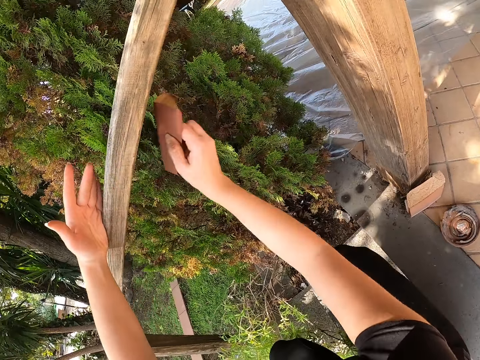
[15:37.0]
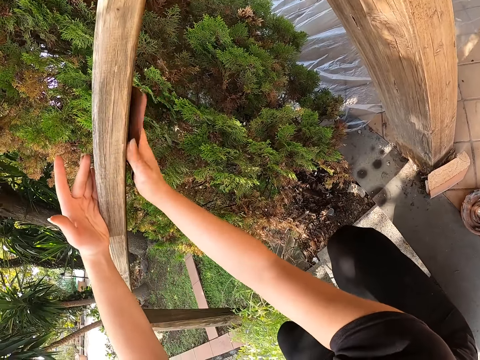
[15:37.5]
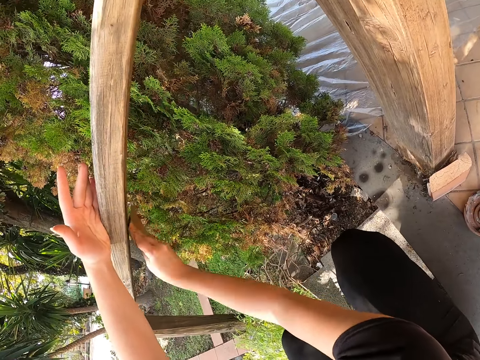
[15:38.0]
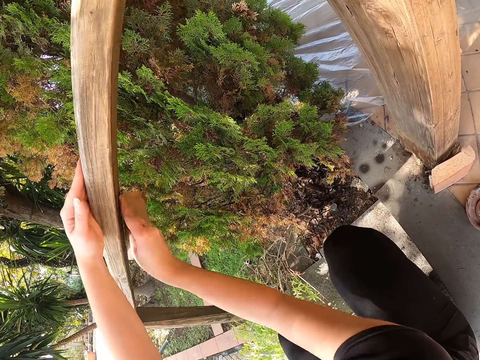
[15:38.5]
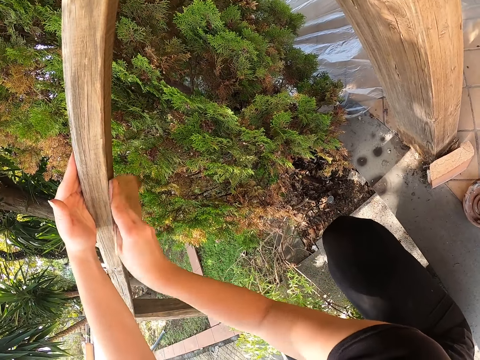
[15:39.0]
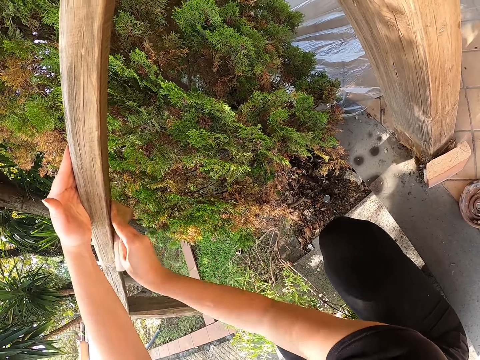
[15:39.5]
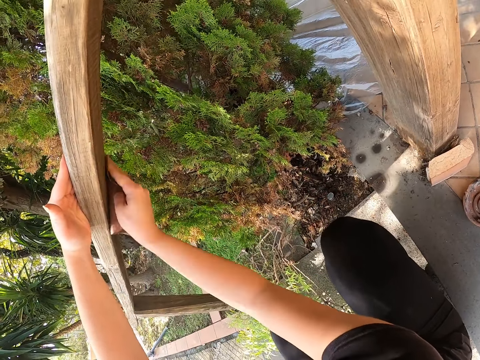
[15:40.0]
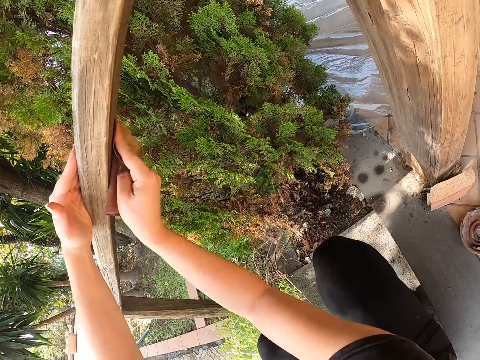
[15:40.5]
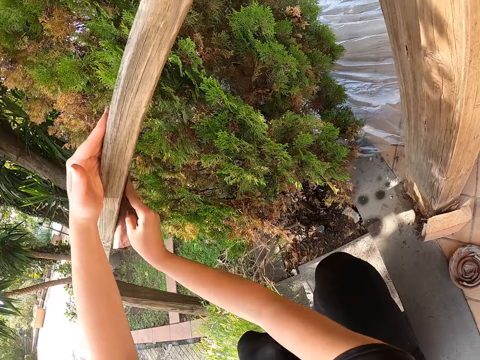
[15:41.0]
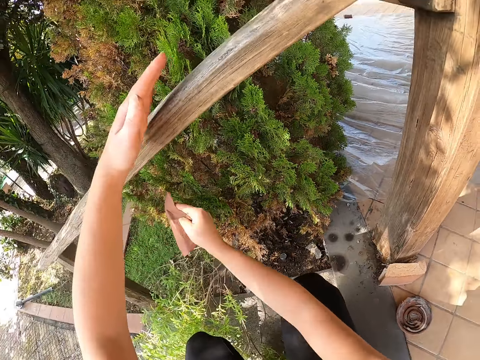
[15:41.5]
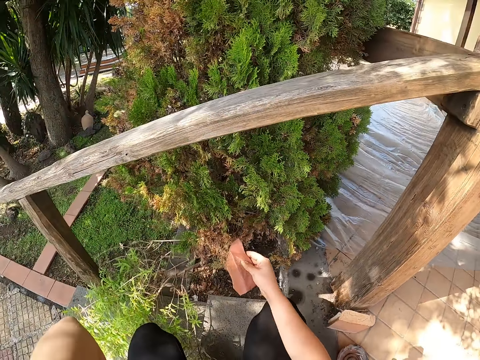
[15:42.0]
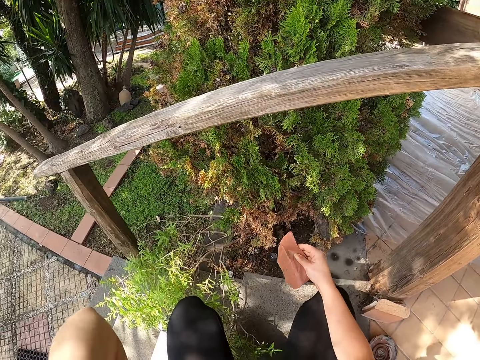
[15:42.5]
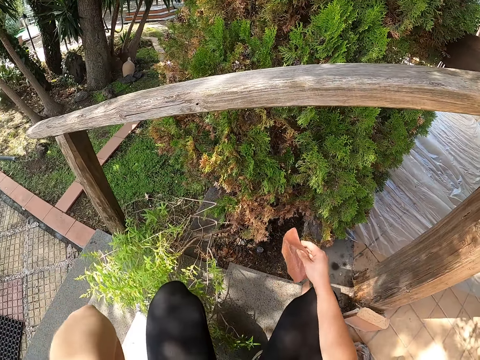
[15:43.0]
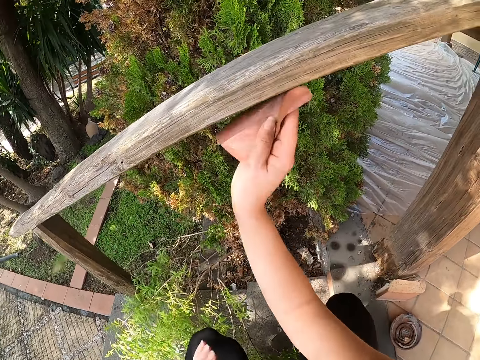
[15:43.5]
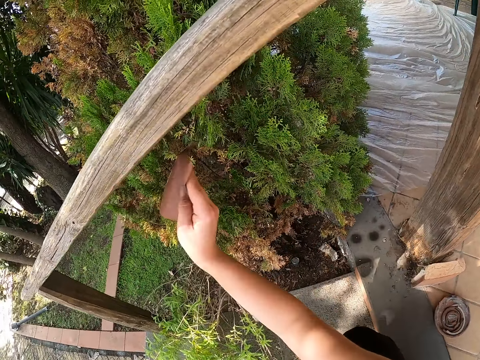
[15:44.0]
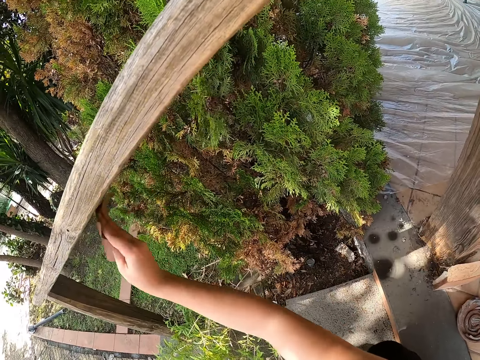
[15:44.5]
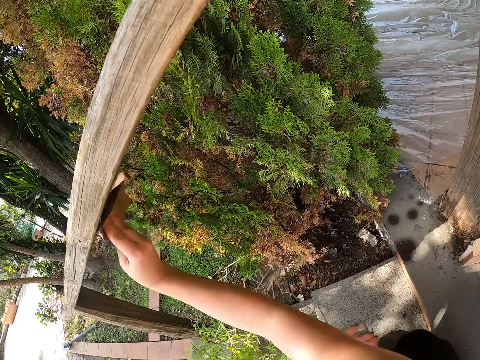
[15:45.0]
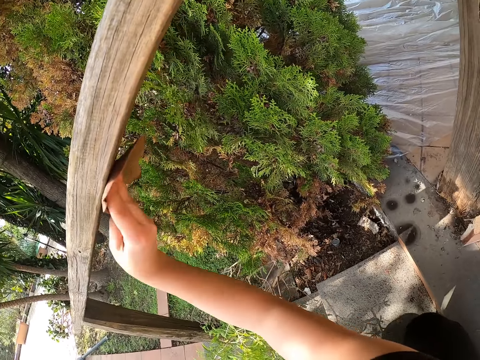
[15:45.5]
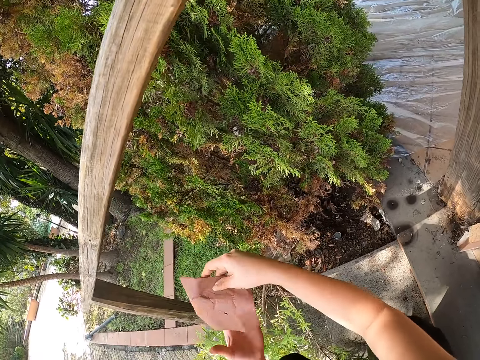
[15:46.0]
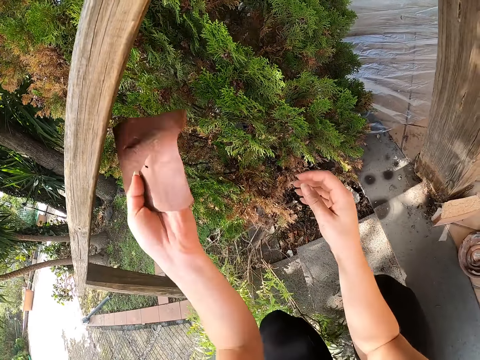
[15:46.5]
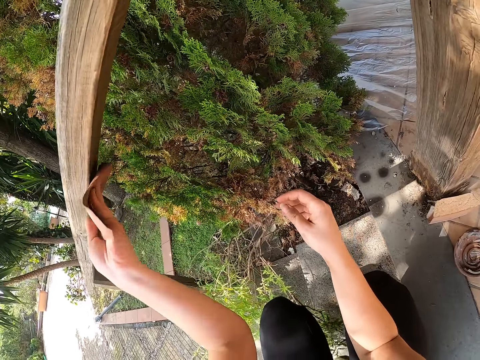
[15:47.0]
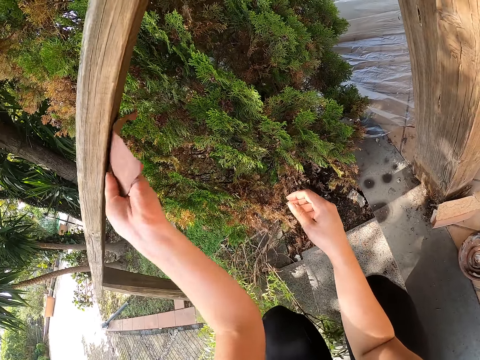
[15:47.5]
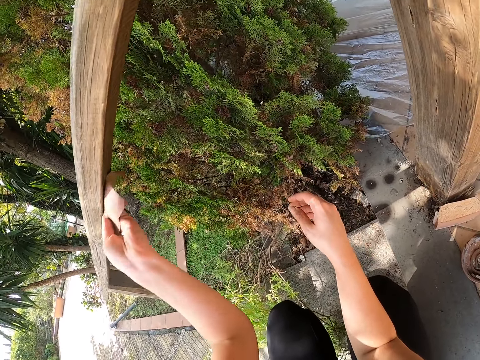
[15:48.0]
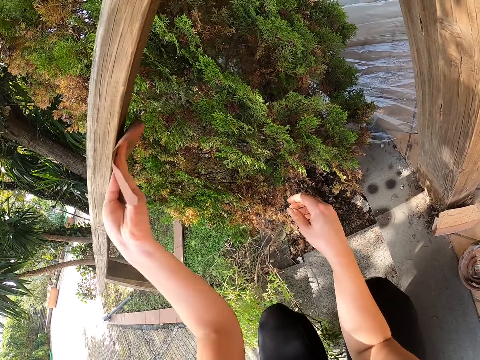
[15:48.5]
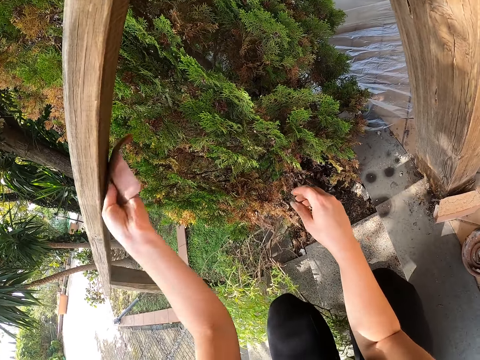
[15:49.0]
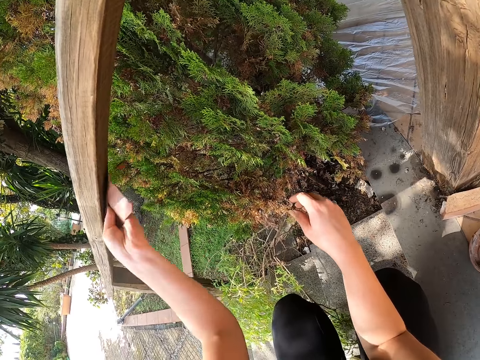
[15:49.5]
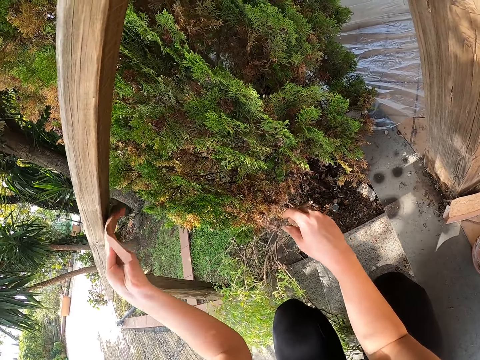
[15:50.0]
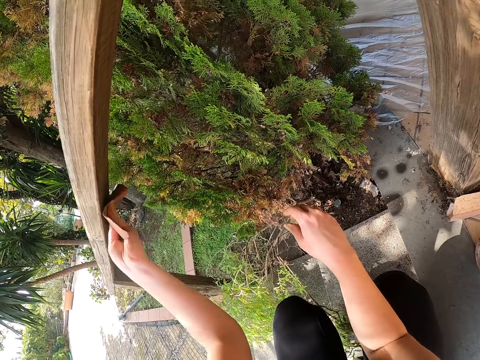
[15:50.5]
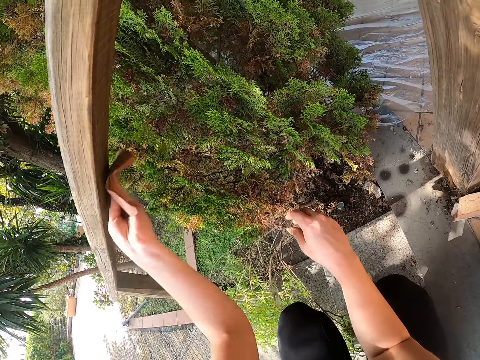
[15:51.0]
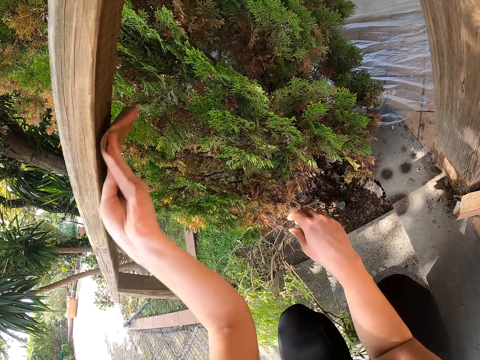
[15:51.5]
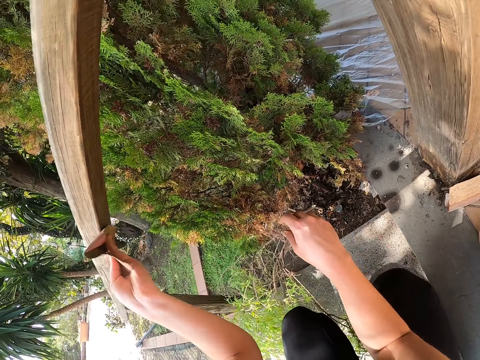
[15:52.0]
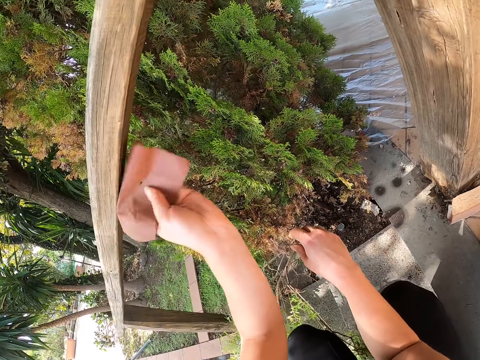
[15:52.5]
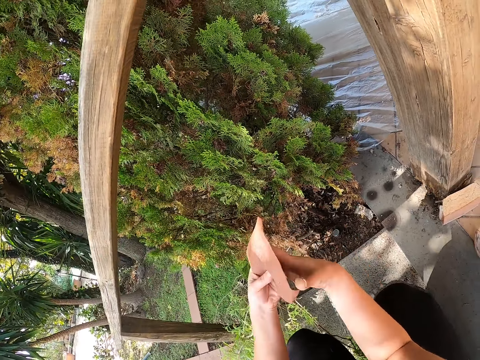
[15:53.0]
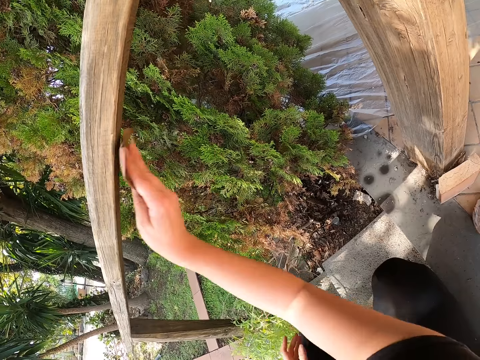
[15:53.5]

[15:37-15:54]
The camera wearer continues cleaning the wooden members with sandpaper. She lifts her hand. She rubs the sandpaper on the balcony rail. She passes the sandpaper to the left hand. She rubs the sandpaper on the balcony rail. She passes the sandpaper to the right hand.

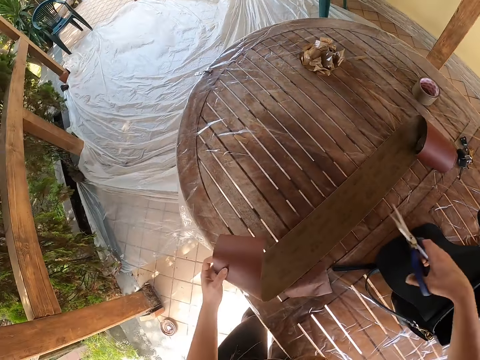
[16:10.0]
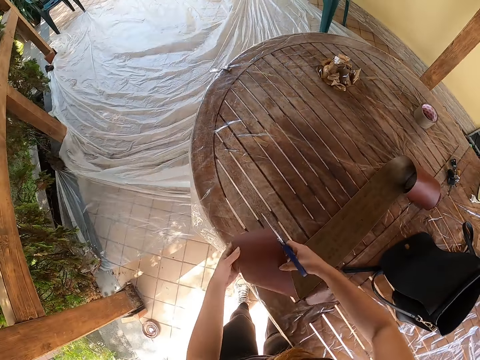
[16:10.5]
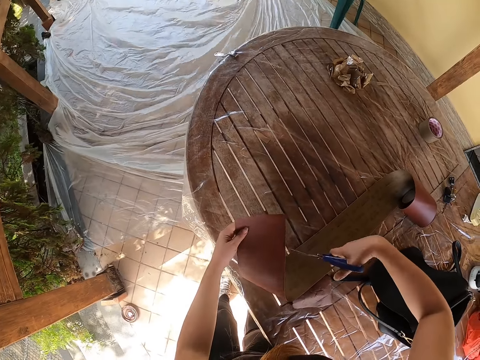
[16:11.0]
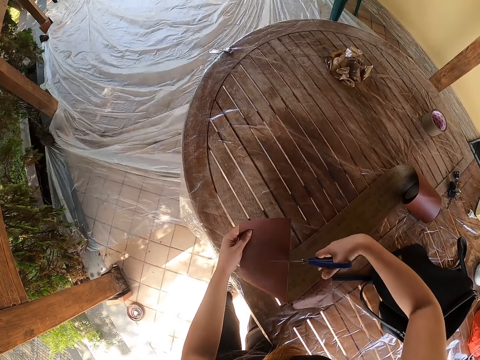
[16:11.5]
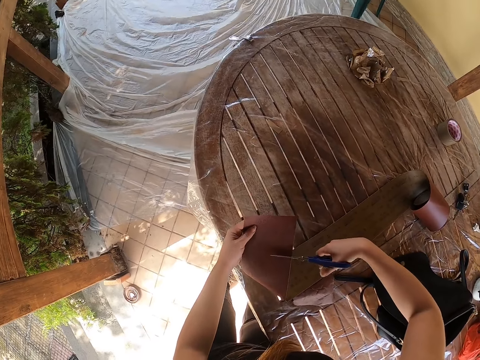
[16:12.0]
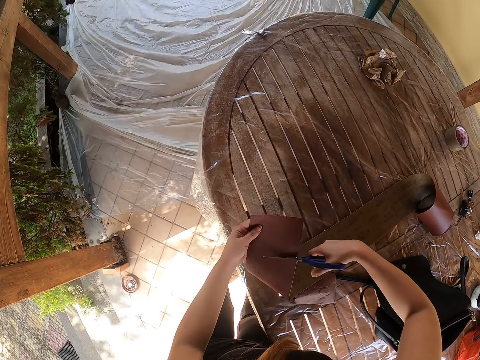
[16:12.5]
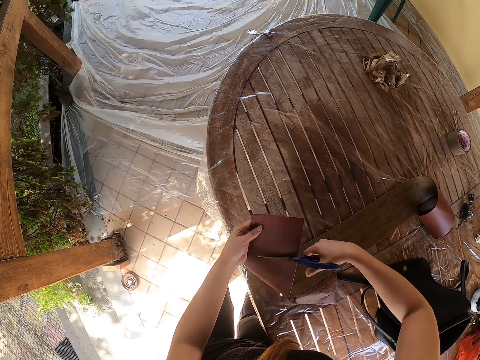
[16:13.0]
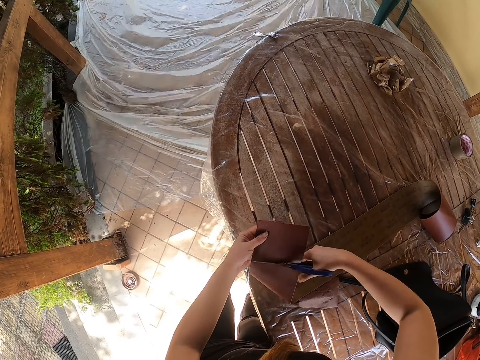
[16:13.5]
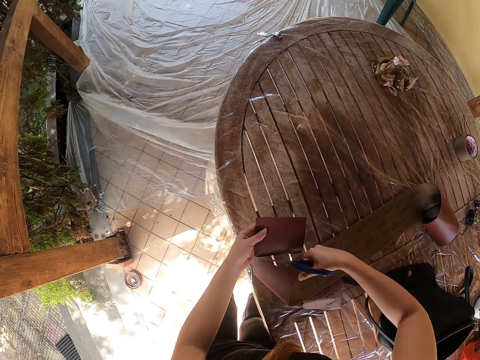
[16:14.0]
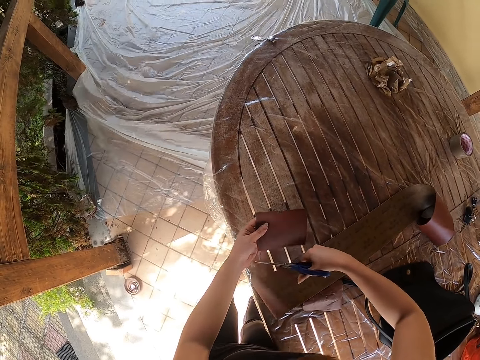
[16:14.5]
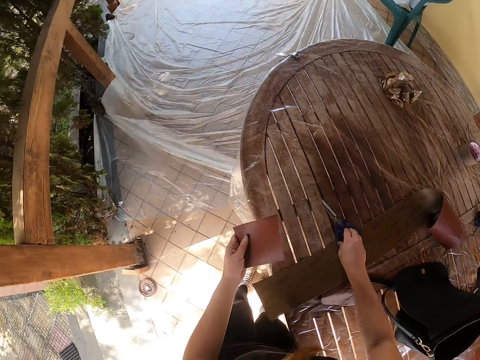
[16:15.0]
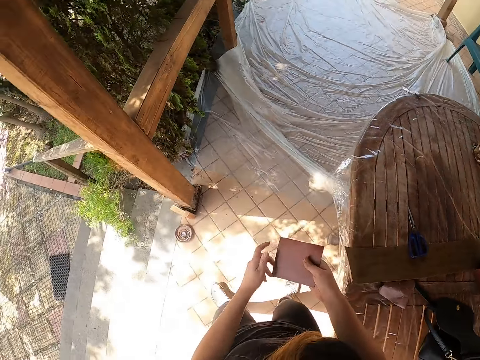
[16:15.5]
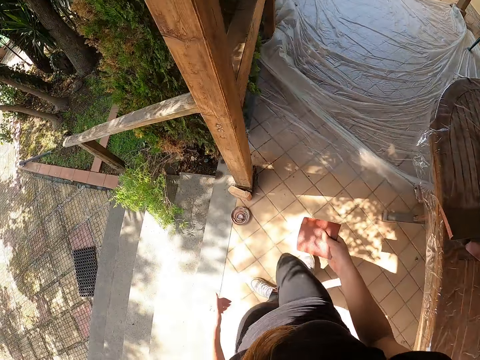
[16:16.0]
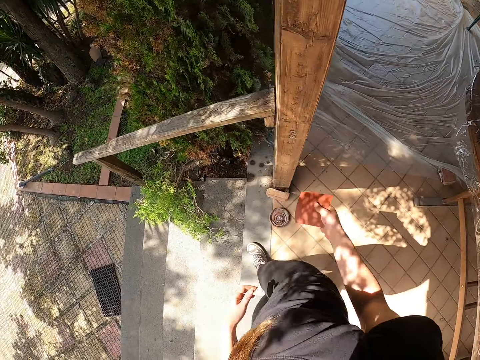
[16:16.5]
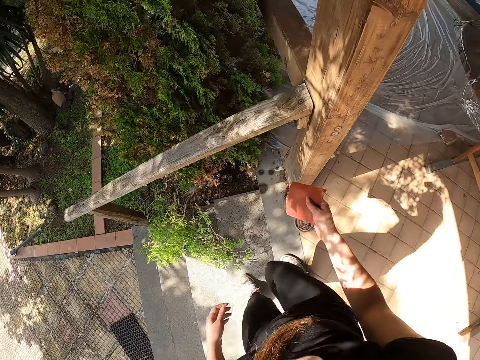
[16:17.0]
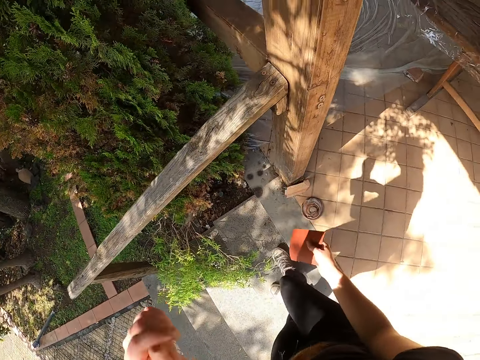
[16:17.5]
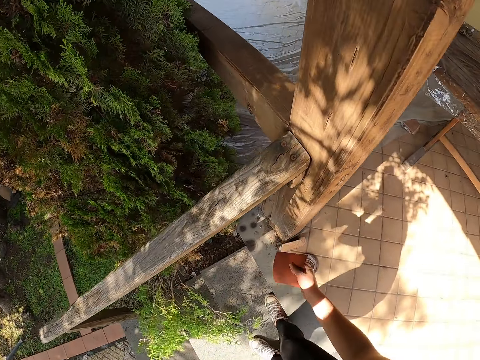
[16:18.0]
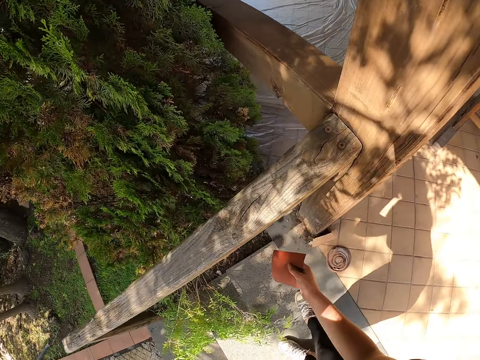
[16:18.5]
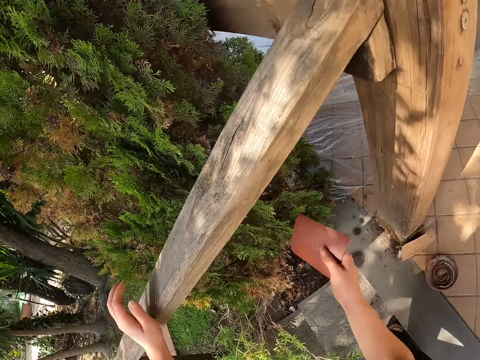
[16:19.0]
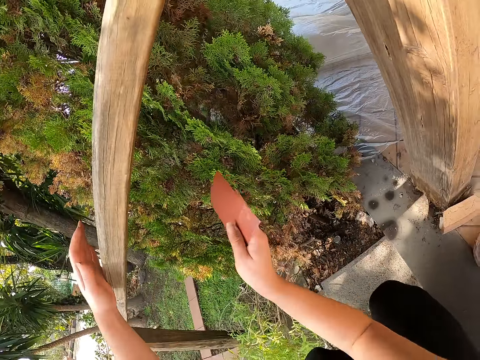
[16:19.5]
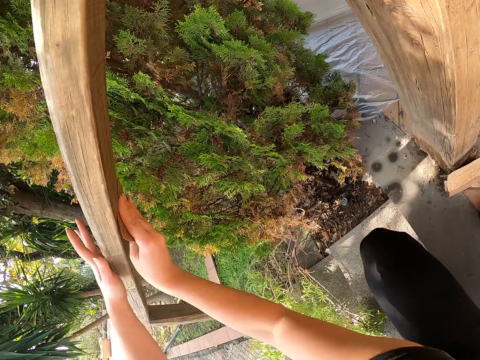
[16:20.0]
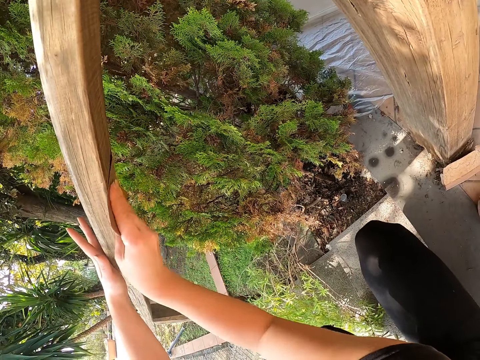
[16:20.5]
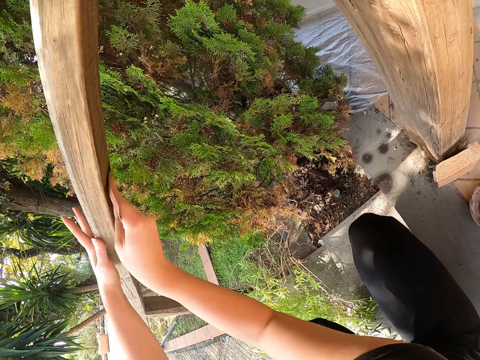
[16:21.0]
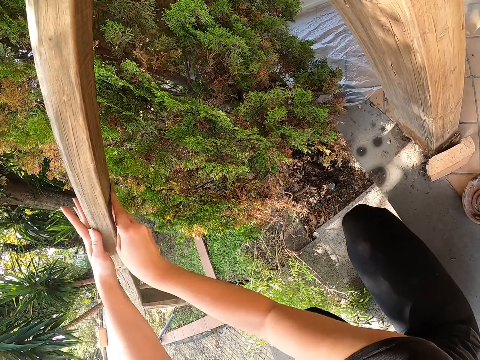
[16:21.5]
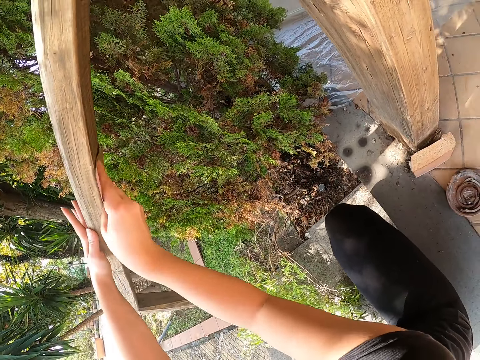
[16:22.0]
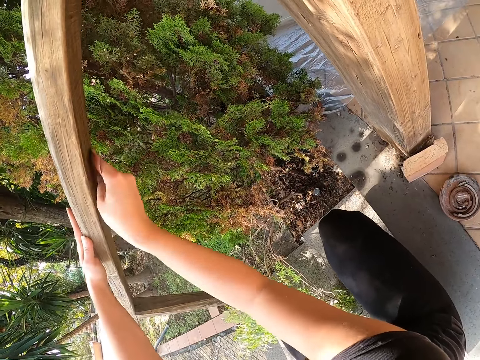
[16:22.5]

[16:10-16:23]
The camera wearer holds the sandpaper. They cut out a portion of the sandpaper roll with the scissors. They put the scissors on the table. They pass the sandpaper to the right hand. They walk around. They walk down the stairs. They bend down. They hold the balcony rail. They squat. They rub the sandpaper on the balcony rail.
